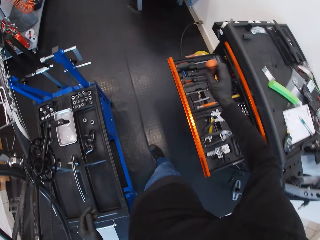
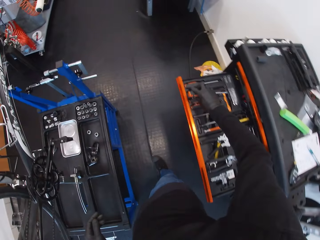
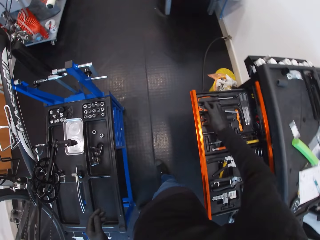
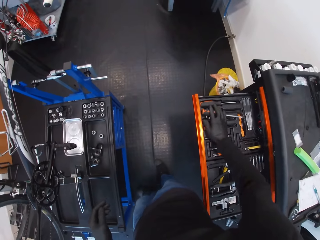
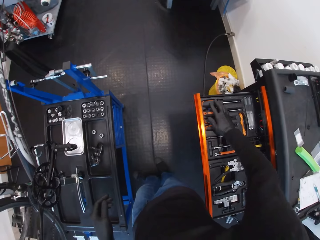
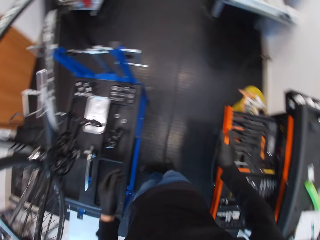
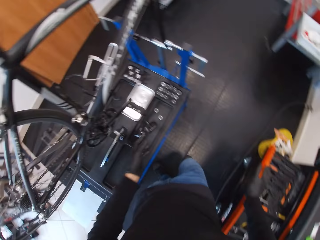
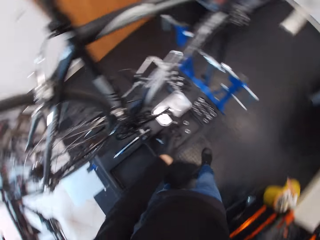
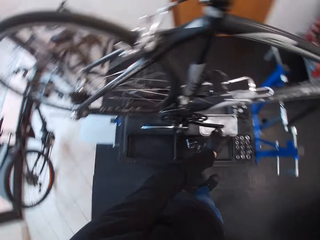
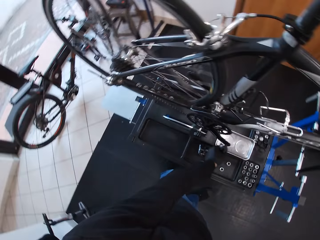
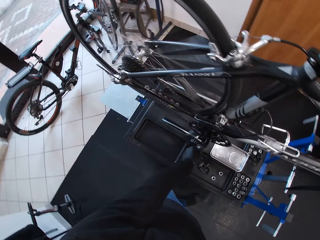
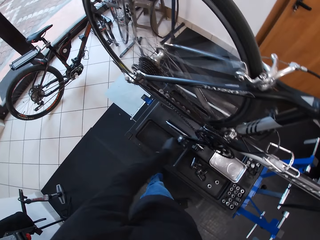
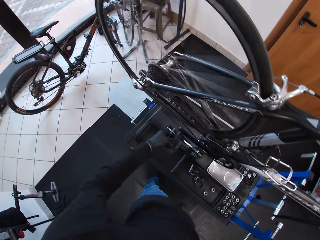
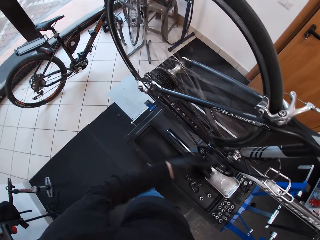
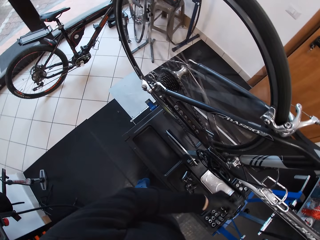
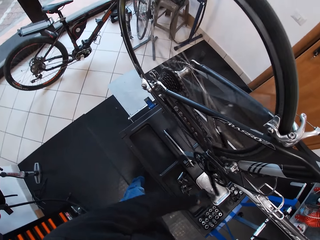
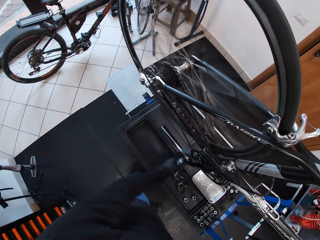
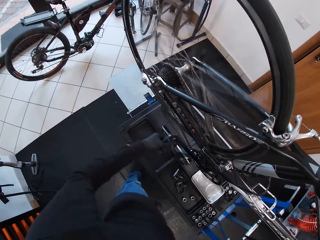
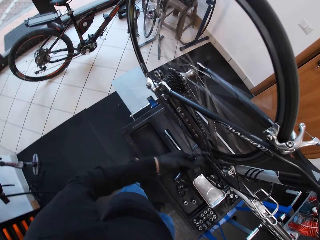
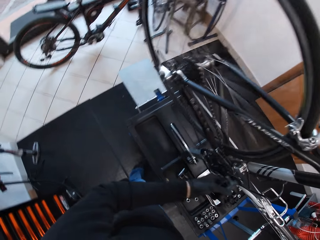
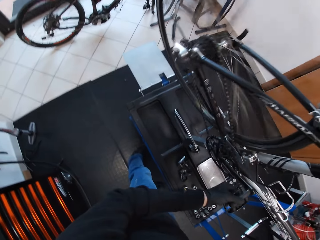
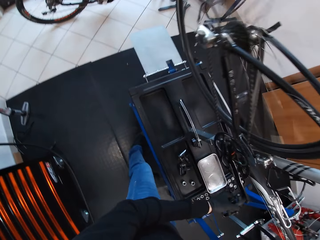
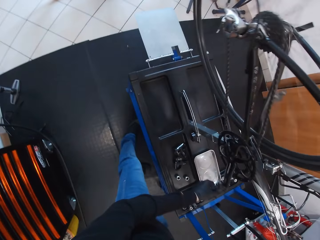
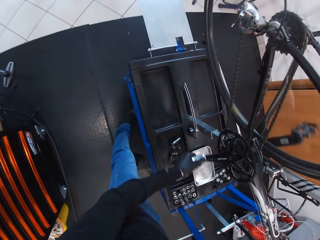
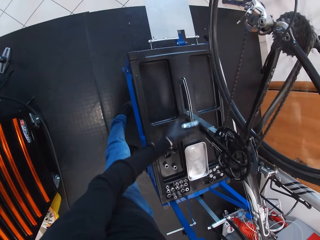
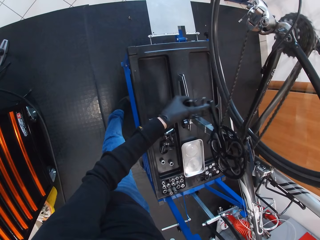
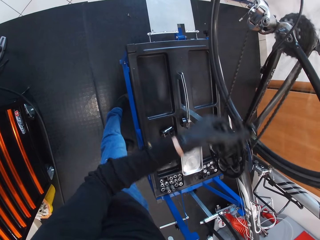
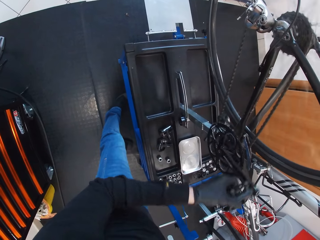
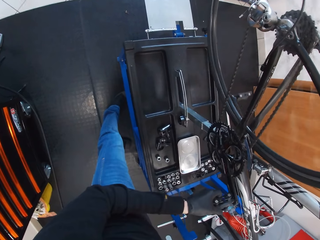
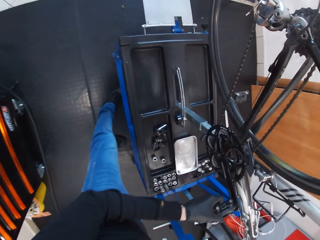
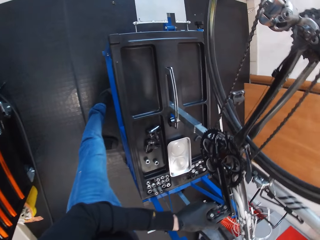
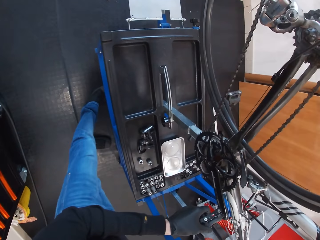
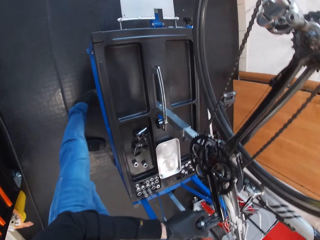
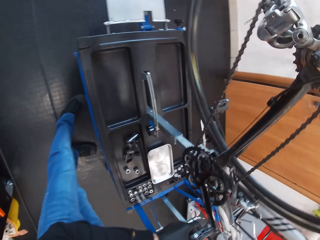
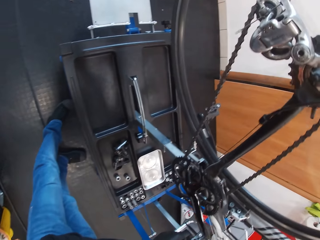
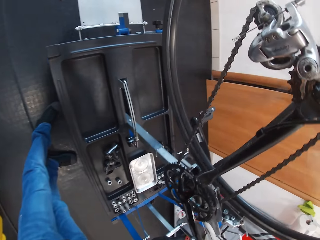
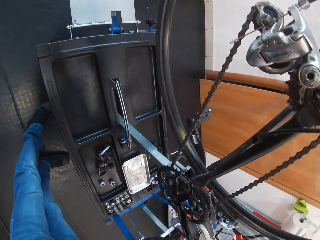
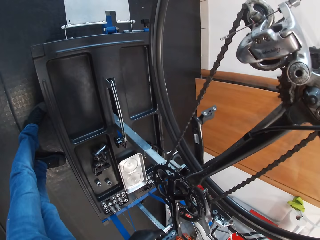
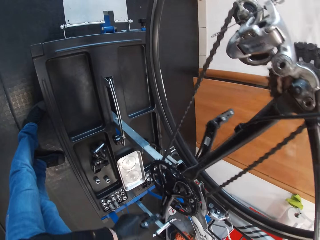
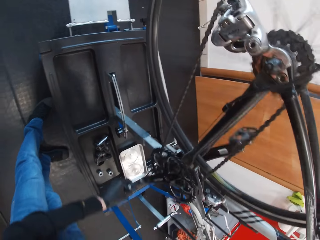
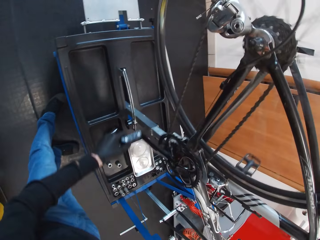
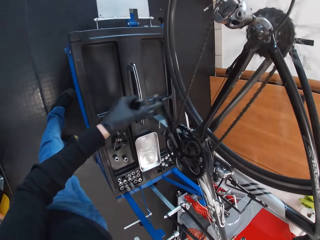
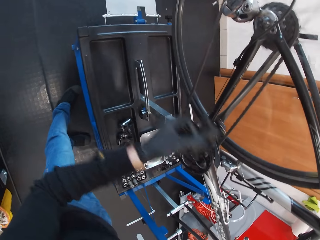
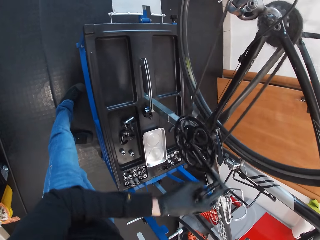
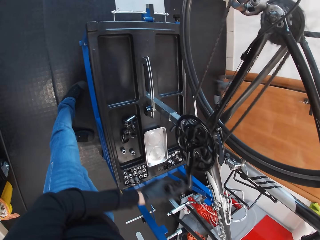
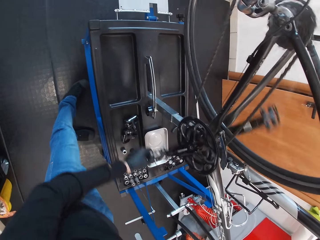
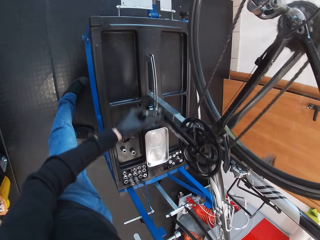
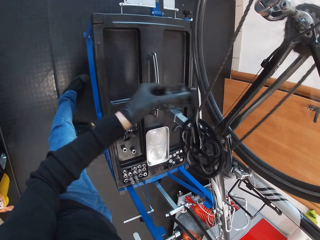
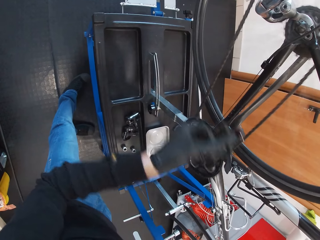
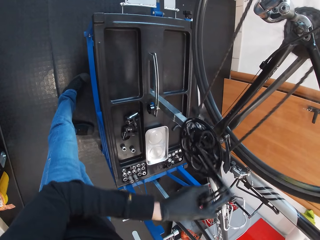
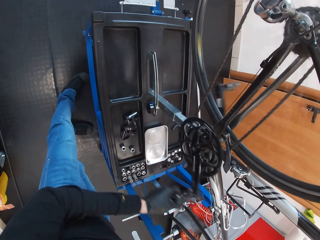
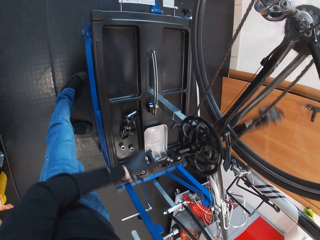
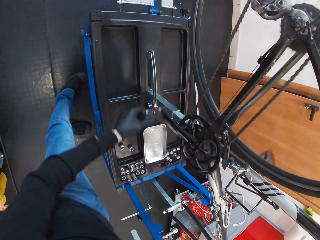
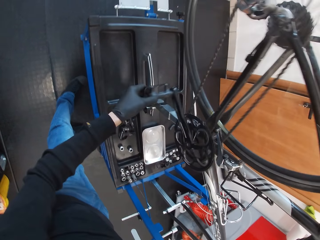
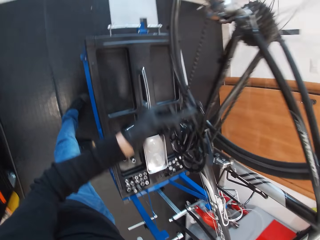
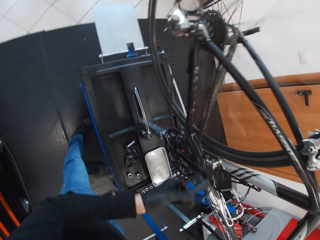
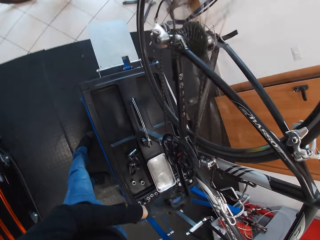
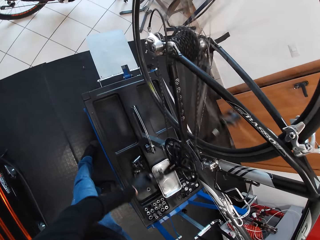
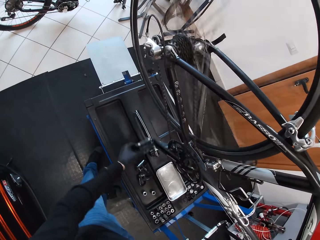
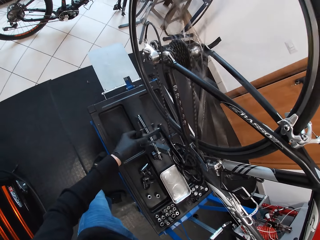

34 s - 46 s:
The camera wearer moves around. They put the screwdriver in the tool box. They move around. They rotate the pedal. They stare at the bicycle. They rotate the pedal.

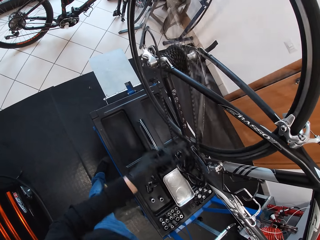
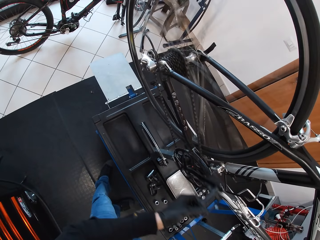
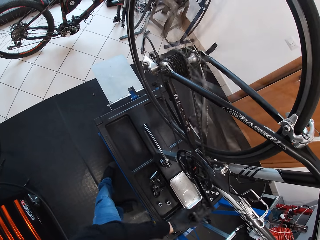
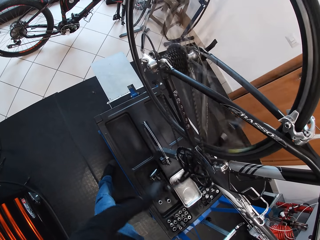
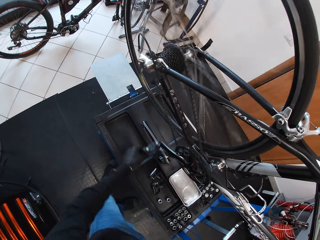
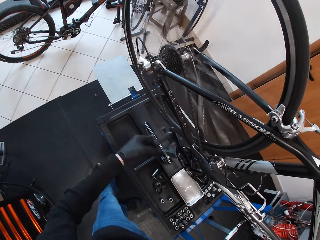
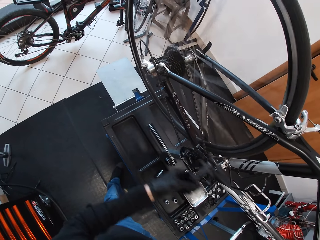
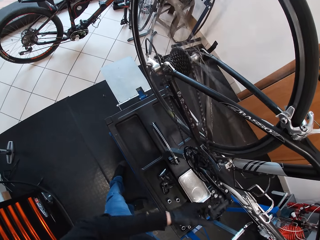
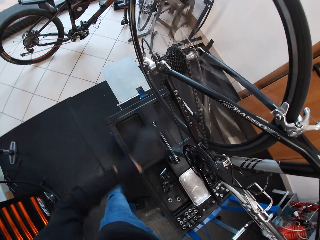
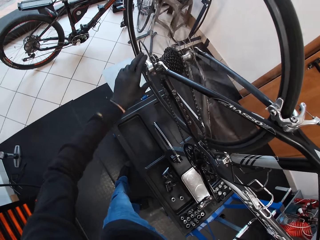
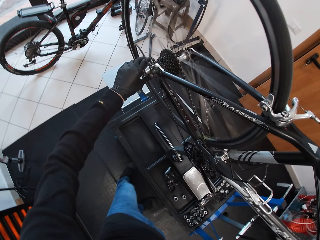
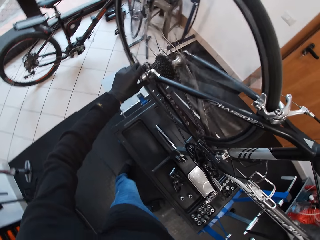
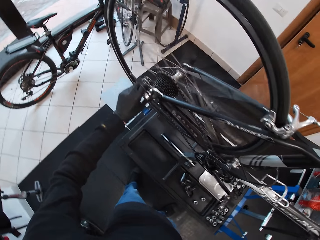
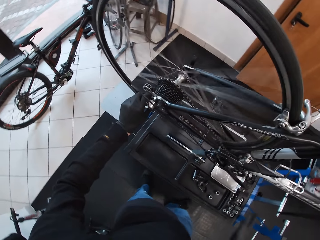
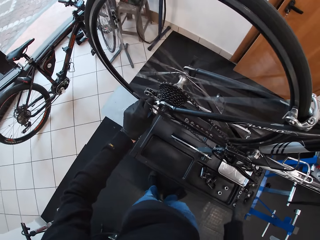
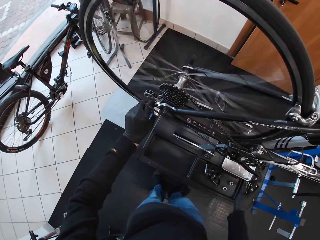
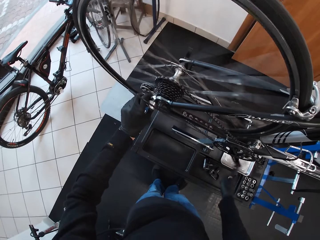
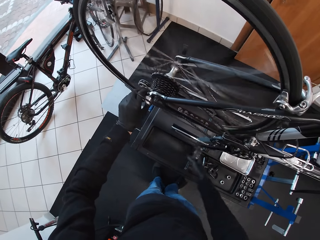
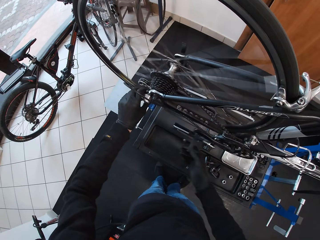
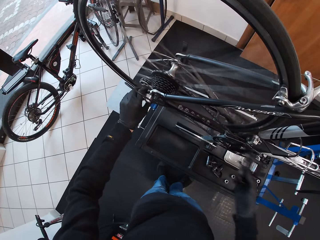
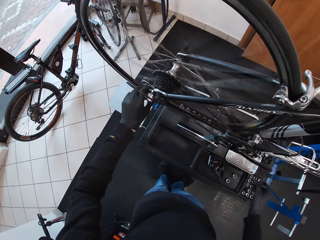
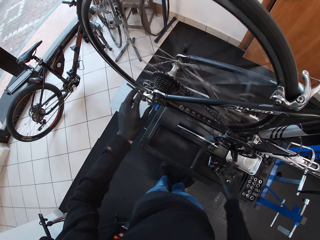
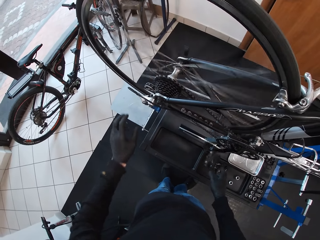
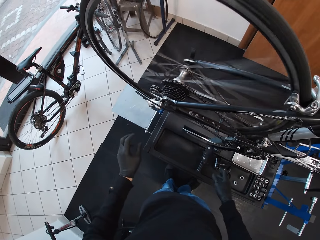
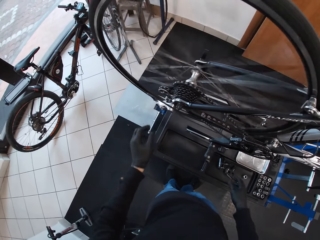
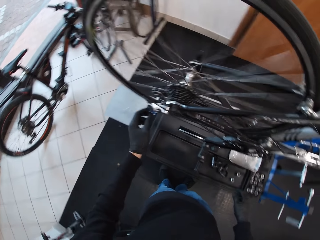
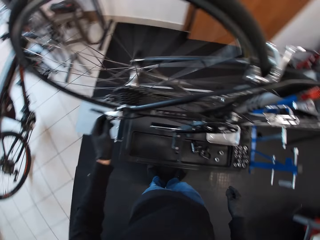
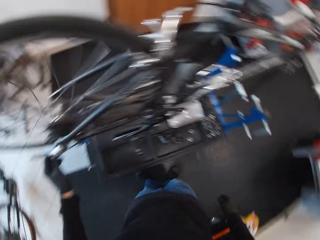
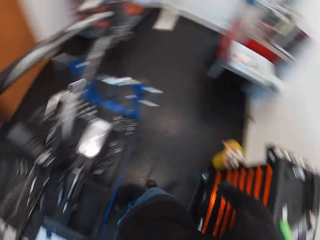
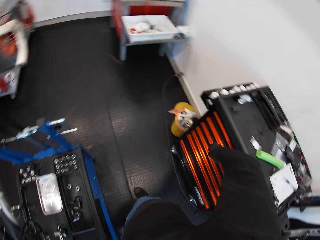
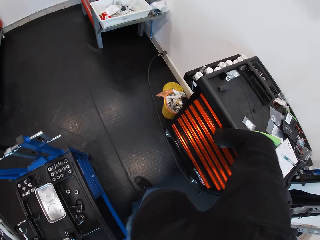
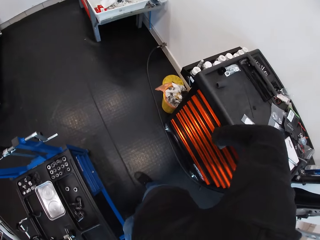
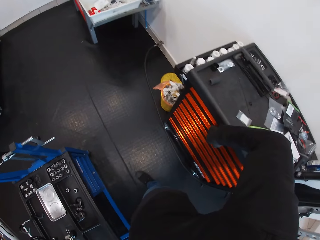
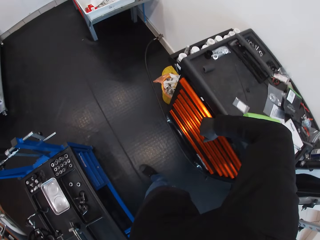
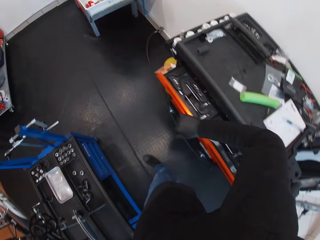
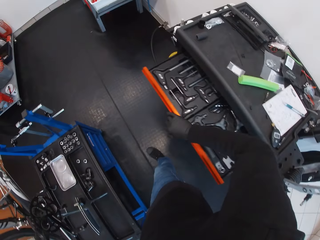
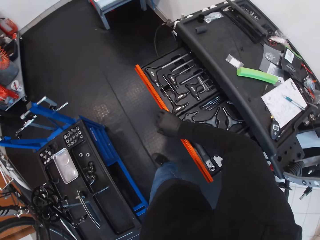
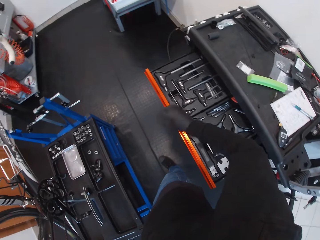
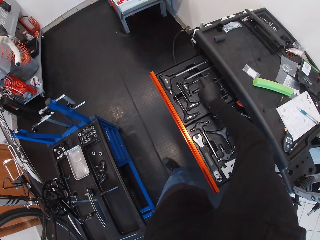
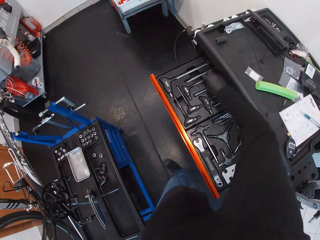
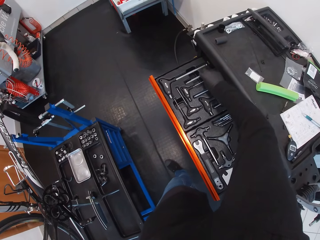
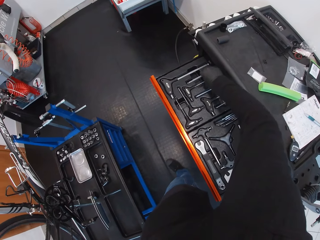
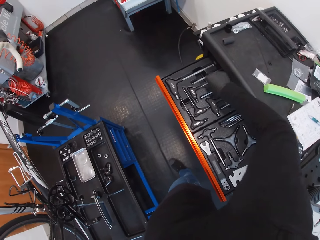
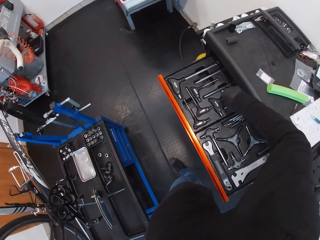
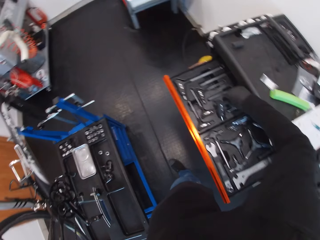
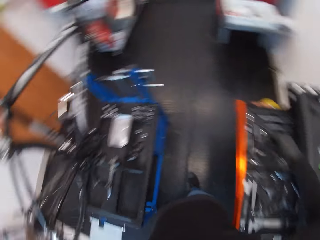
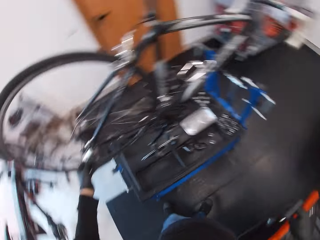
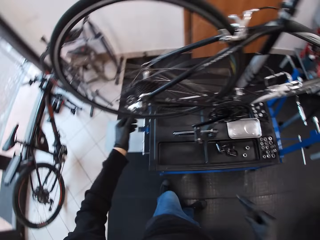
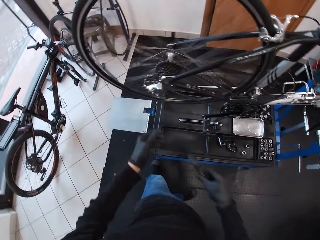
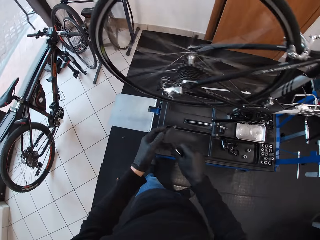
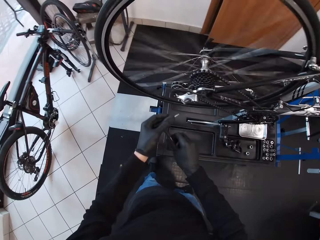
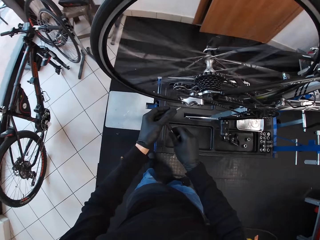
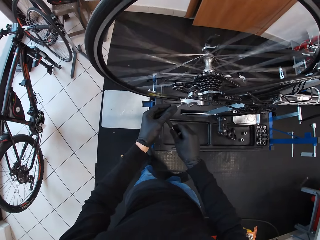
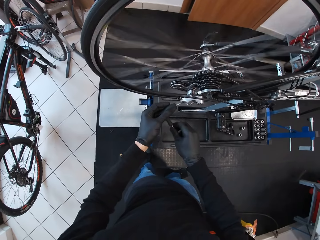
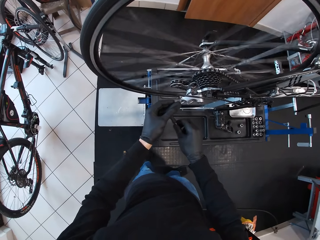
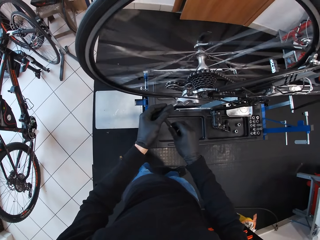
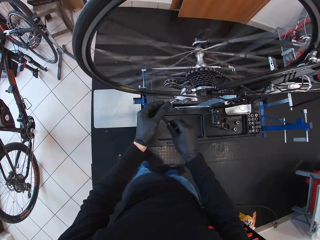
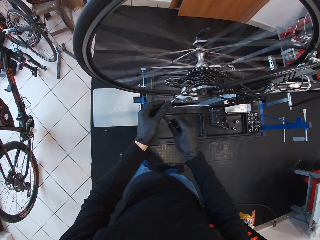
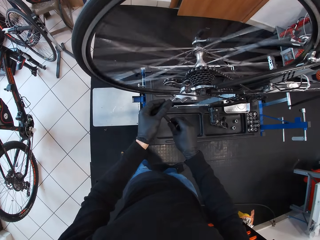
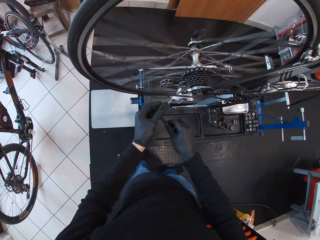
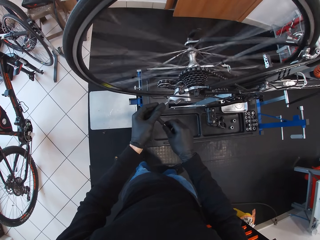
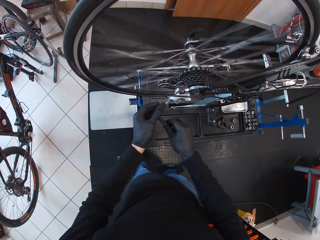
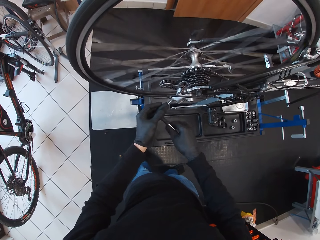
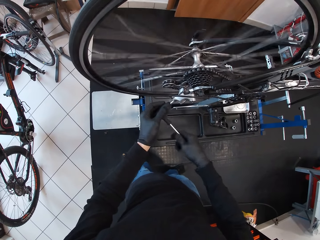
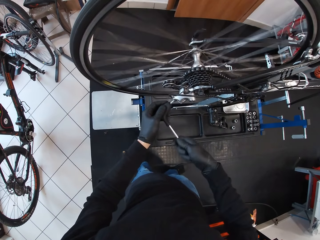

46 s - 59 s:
The camera wearer touches the rear derailleur. They rotate the pedal. They move around. They open the drawer. They pick up the screwdriver. They move around. They fix the rear derailleur.
